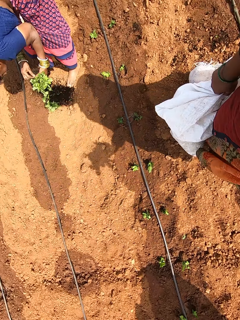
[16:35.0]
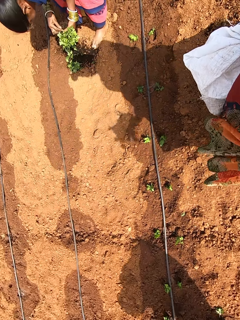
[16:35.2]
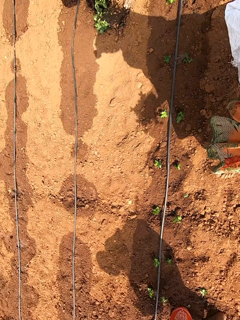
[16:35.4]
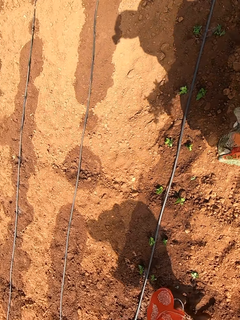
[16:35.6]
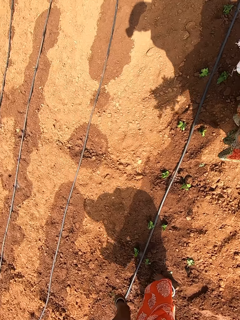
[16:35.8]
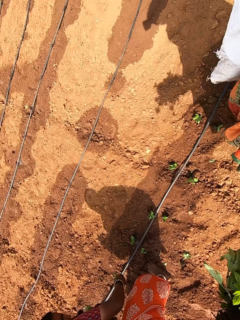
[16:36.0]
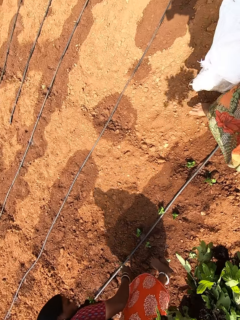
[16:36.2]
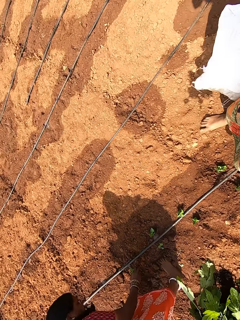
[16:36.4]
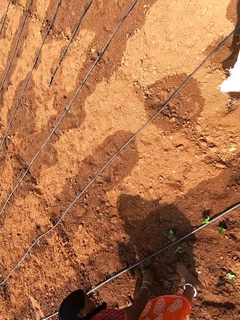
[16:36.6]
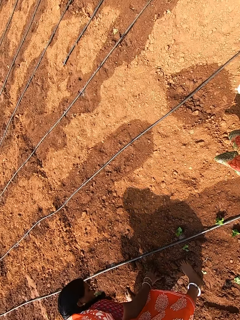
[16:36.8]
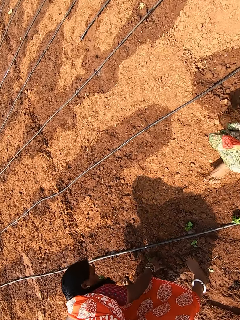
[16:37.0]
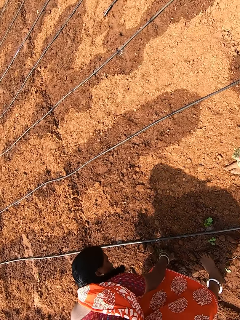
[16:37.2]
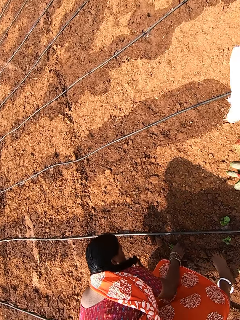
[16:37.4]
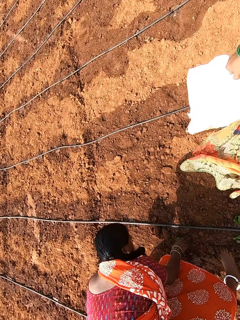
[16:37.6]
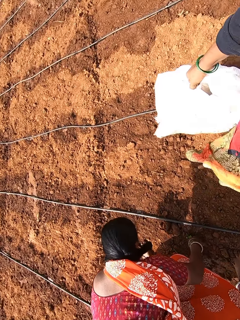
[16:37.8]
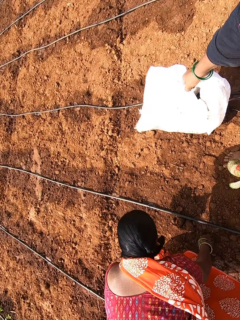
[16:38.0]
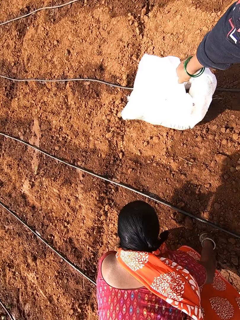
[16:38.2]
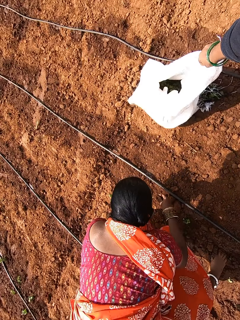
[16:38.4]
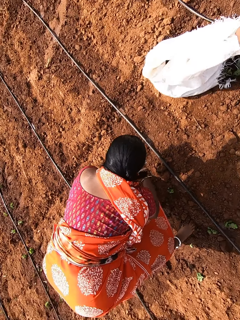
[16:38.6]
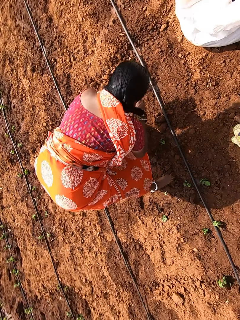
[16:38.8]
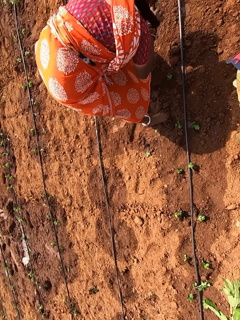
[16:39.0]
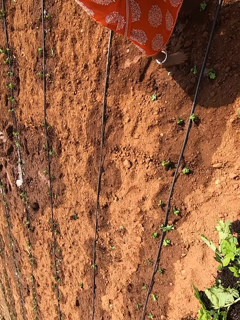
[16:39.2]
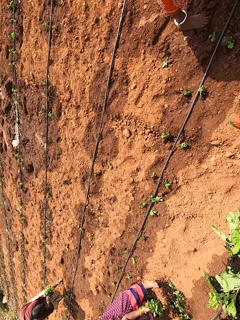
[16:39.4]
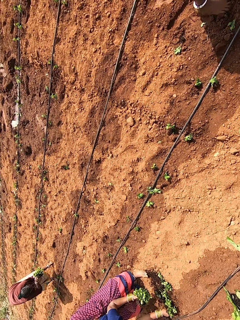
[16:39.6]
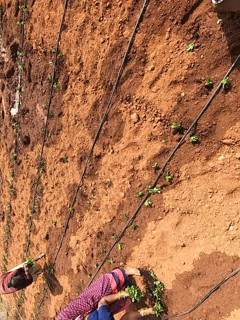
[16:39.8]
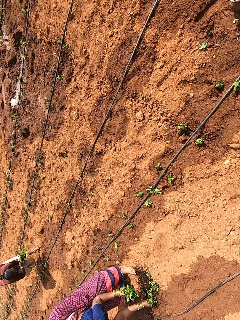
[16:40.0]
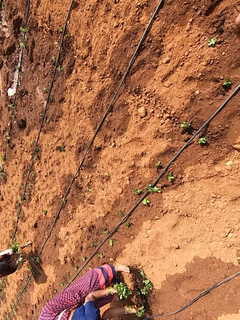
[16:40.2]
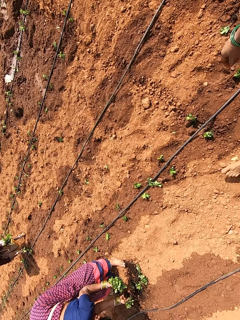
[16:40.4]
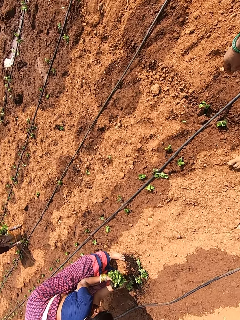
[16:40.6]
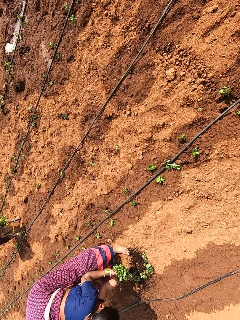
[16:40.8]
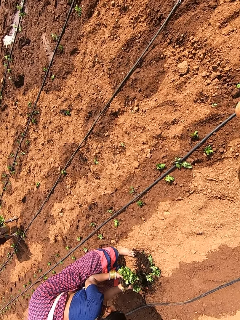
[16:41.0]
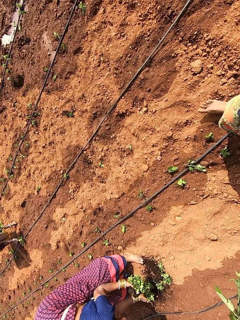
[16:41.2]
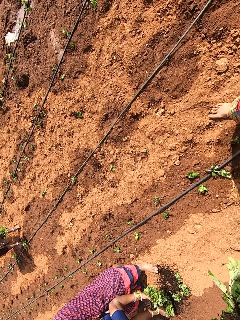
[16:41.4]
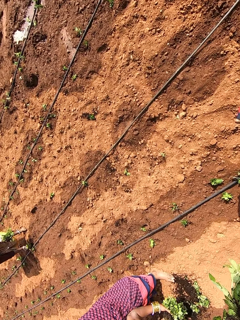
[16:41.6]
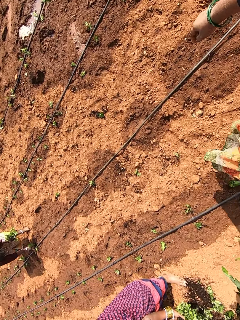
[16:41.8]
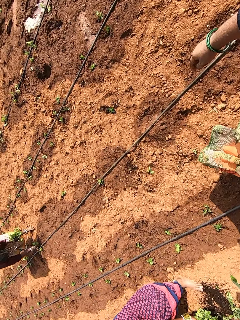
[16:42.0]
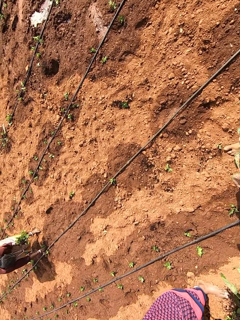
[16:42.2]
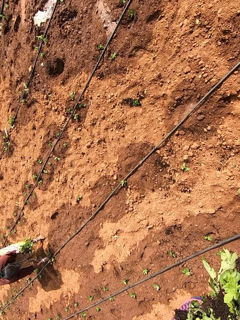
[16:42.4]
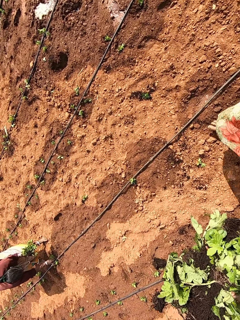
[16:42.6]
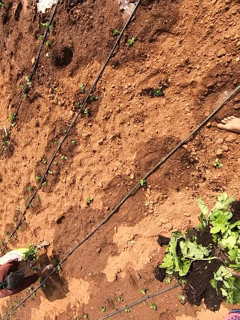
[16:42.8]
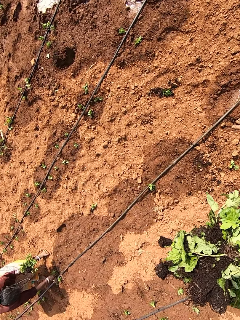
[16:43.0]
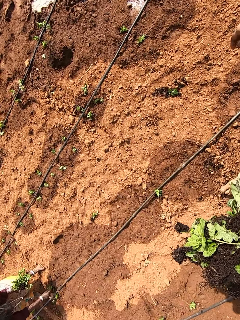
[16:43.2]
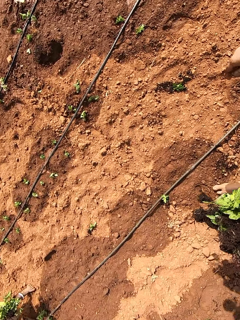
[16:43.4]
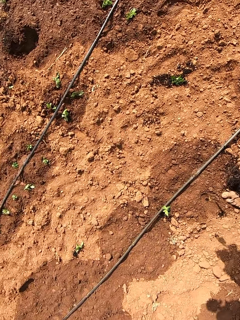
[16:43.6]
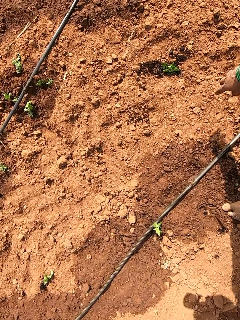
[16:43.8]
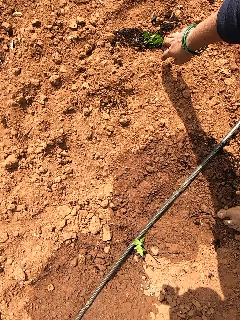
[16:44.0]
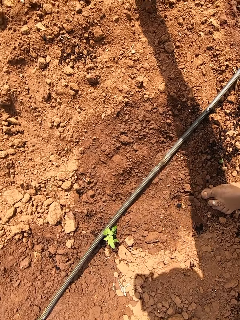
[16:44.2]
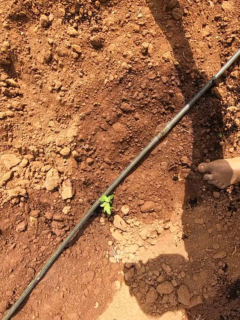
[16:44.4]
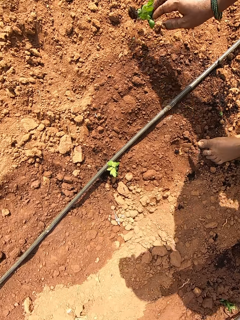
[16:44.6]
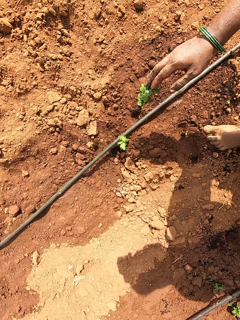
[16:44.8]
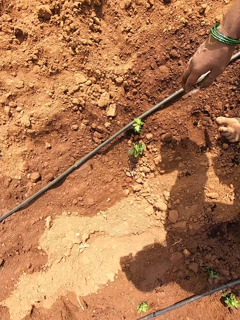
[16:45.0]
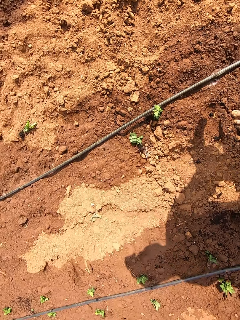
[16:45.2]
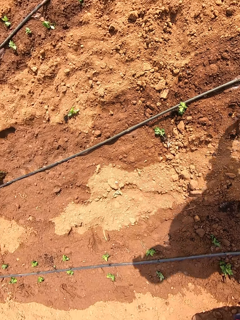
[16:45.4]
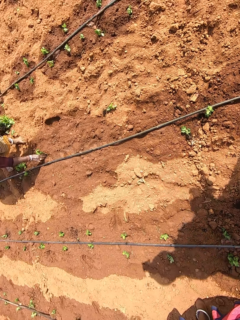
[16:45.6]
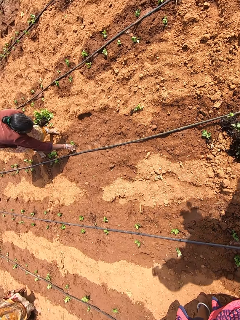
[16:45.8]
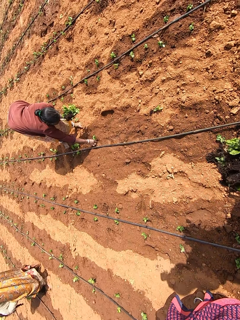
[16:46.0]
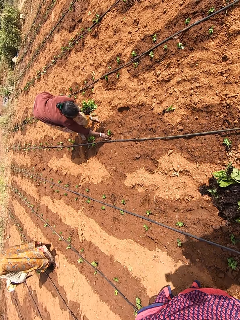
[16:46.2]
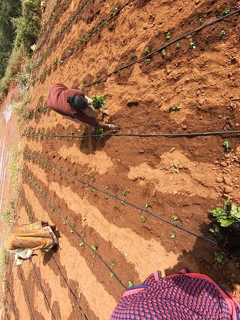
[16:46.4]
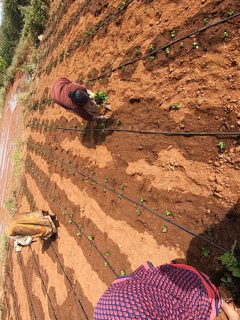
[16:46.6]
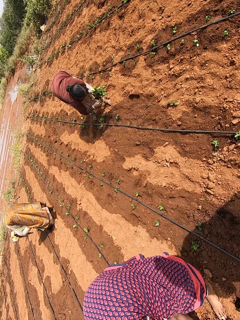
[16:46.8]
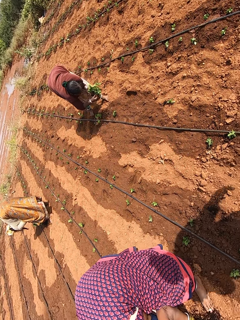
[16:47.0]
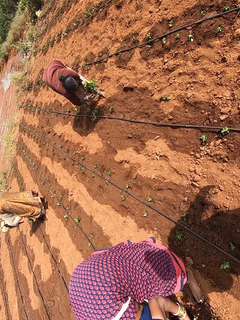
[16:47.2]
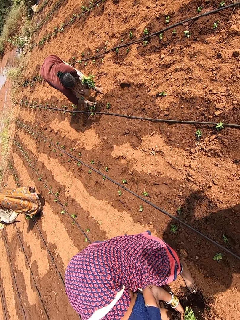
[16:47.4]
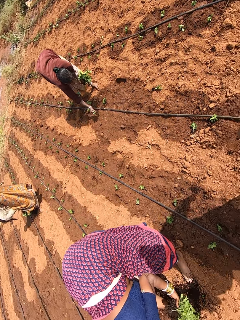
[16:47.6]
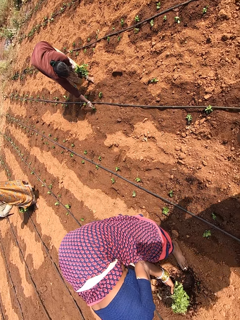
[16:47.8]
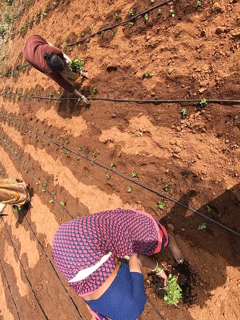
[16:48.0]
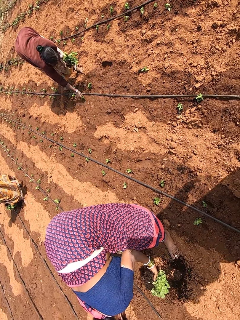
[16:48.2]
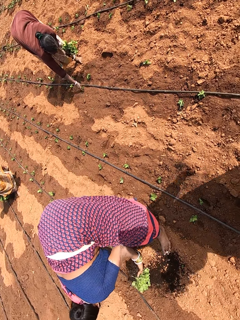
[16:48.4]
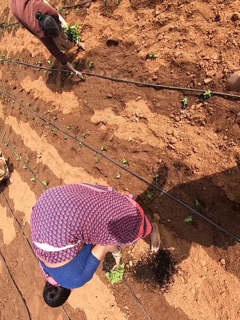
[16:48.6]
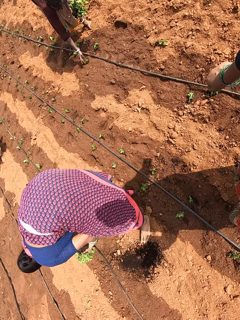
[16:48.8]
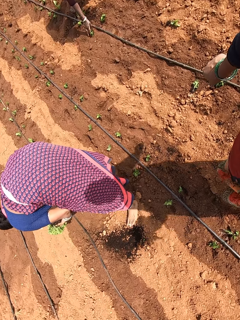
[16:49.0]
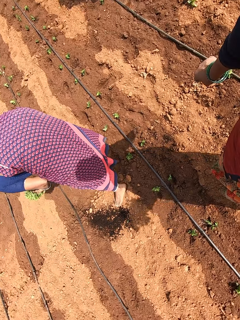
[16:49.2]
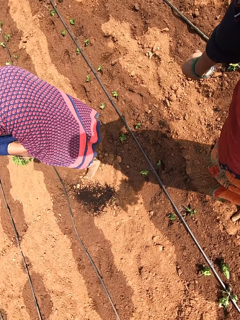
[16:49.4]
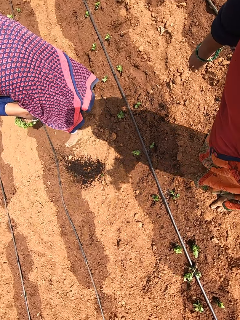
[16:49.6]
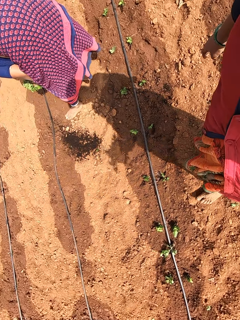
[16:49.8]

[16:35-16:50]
The camera wearer walks around. A woman plants the vegetable on the ground with her right hand. The camera wearer drops the sack of vegetables on the ground with her right hand. Another woman removes the vegetable from her left hand with her right hand and plants the vegetable on the ground with her right hand. The camera wearer walks around. She picks the vegetable from the ground with her right hand. She drops the vegetable on the ground with her right hand. She picks the vegetable from the ground with her right hand. The other woman removes the vegetable from her left hand with her right hand and plants the vegetable on the ground with her right hand.

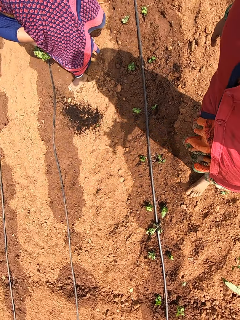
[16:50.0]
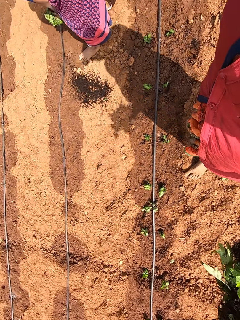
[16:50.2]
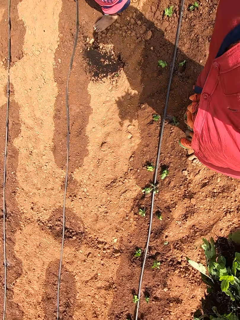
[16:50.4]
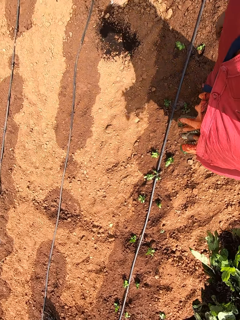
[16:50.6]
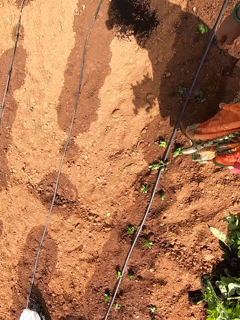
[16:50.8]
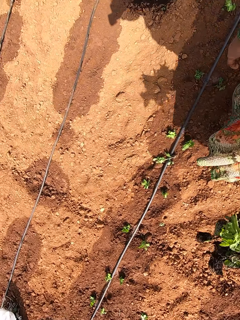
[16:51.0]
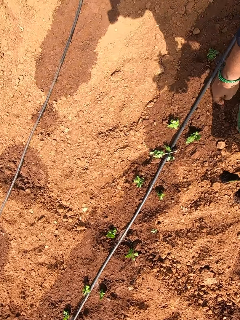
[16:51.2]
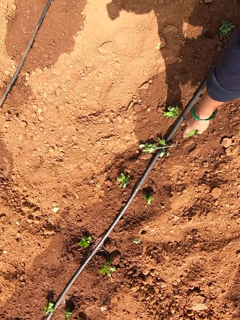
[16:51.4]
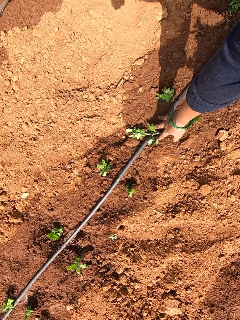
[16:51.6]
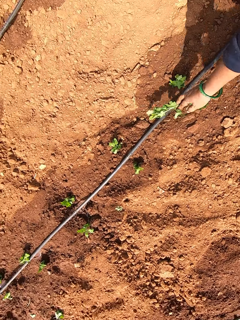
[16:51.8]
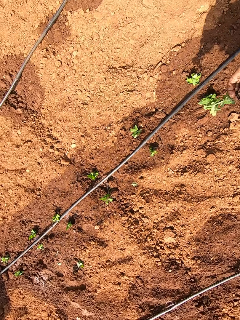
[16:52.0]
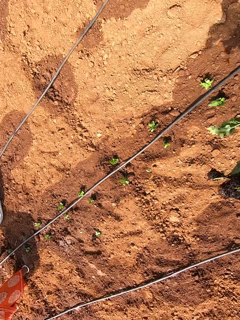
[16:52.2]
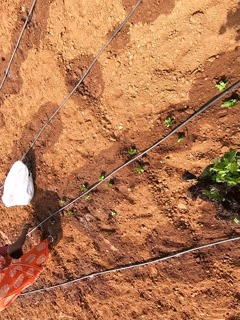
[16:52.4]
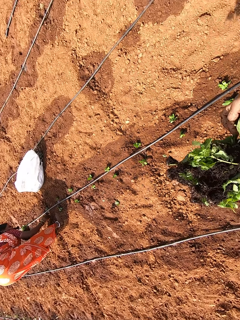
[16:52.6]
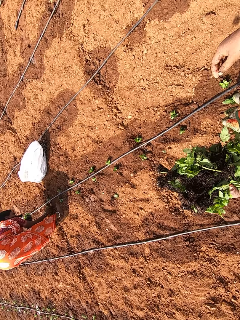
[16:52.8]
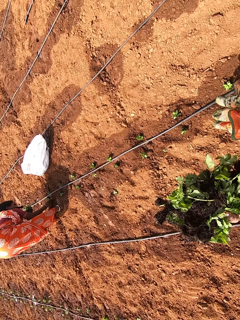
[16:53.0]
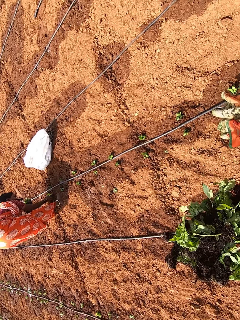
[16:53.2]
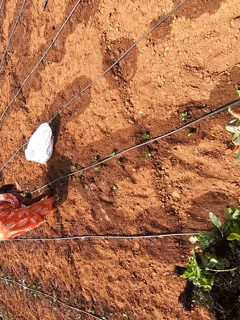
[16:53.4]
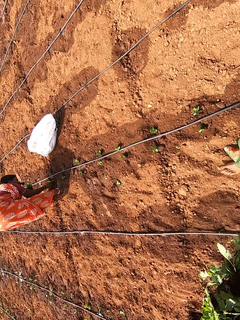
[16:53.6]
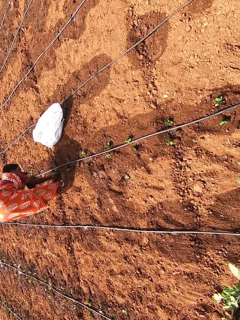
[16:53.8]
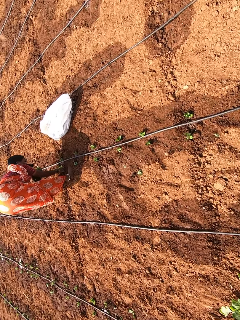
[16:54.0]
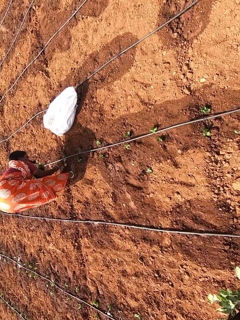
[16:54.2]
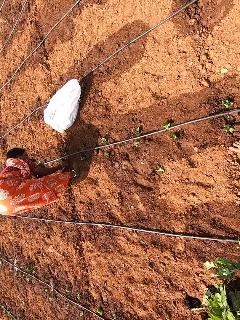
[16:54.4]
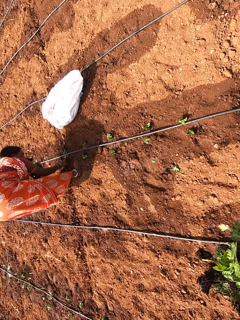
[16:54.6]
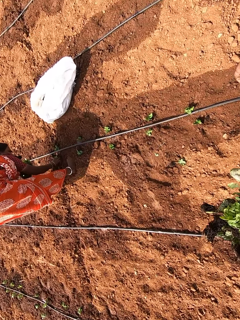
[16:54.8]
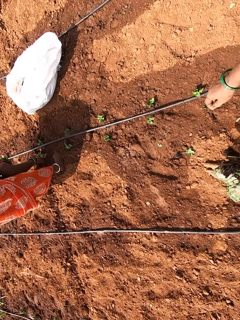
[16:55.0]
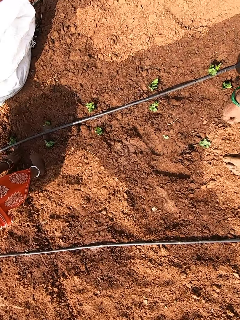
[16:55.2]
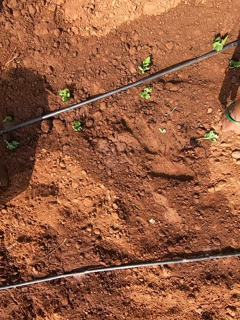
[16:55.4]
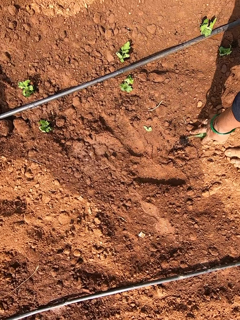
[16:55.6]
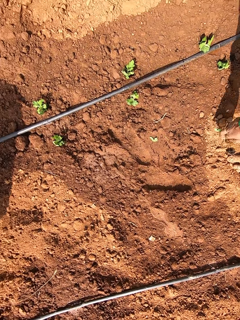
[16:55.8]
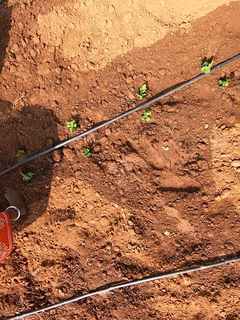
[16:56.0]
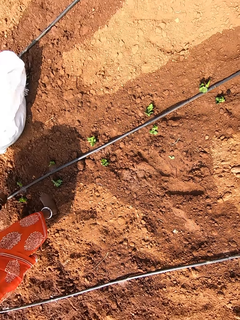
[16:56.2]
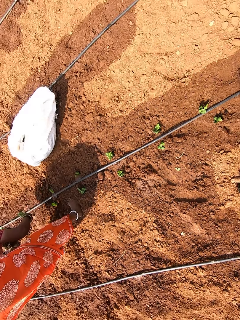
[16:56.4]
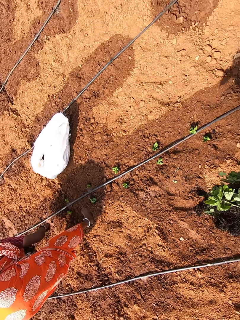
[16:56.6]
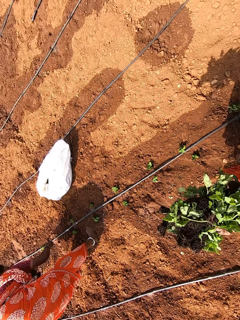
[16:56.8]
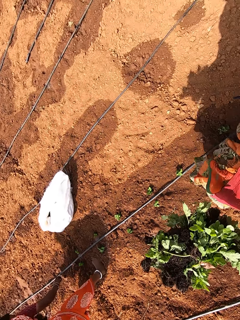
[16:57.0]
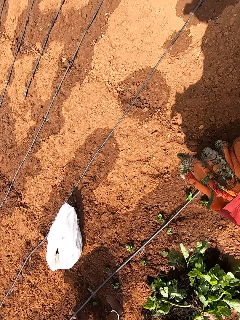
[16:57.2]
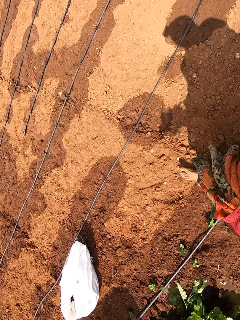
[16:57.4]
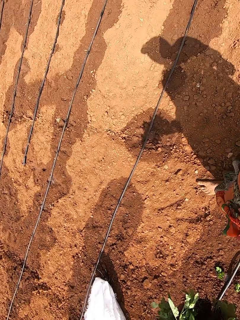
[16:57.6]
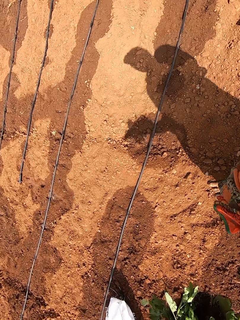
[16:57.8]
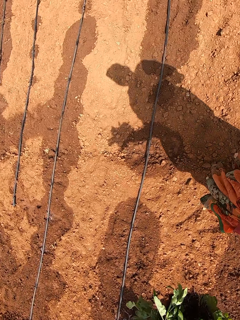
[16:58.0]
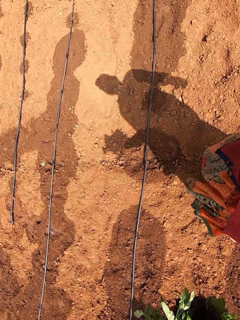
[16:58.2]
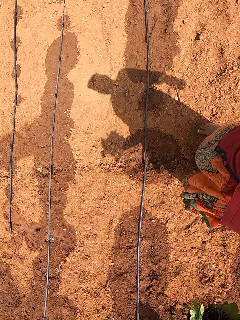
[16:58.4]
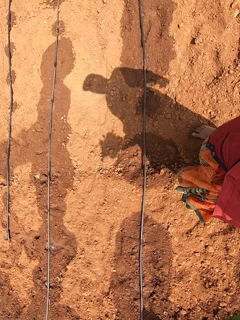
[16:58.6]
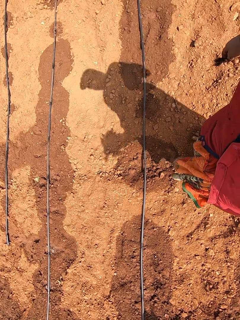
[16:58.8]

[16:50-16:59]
The camera wearer picks the vegetable from the ground with her right hand. She passes the vegetables in her right hand to her left hand. A woman plants the vegetable on the ground with her right hand. The camera wearer picks the vegetable from the ground with her right hand.
